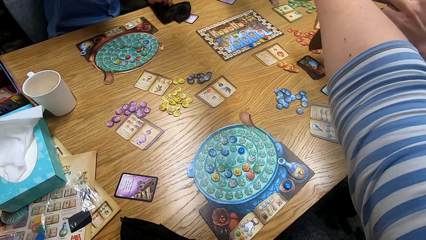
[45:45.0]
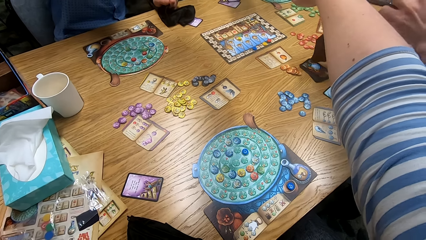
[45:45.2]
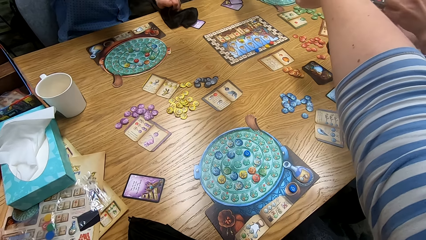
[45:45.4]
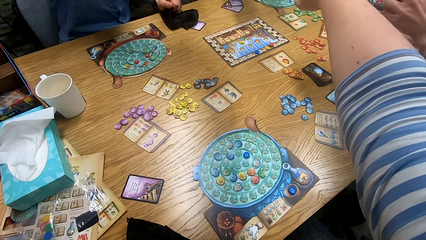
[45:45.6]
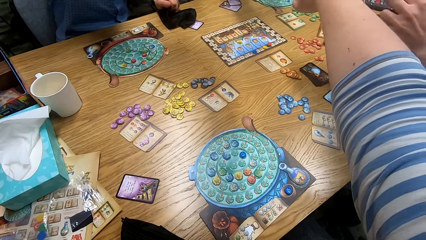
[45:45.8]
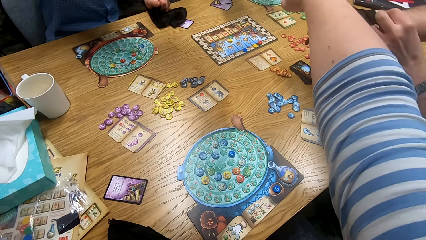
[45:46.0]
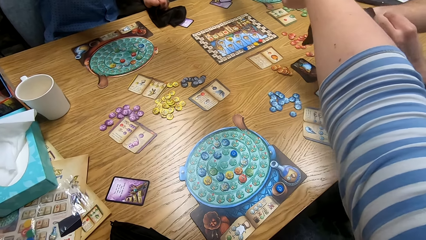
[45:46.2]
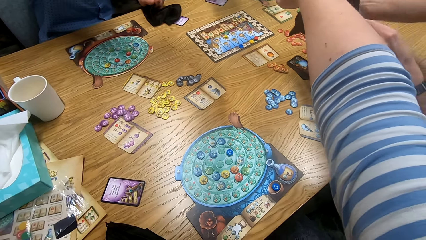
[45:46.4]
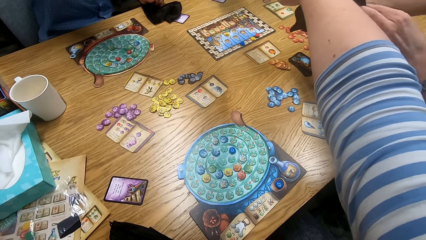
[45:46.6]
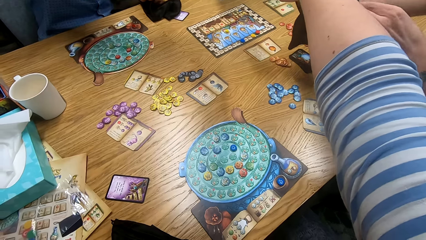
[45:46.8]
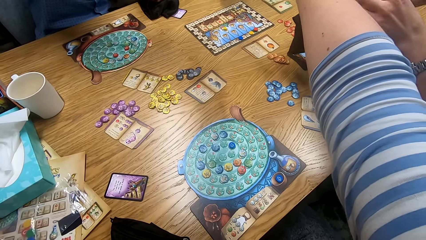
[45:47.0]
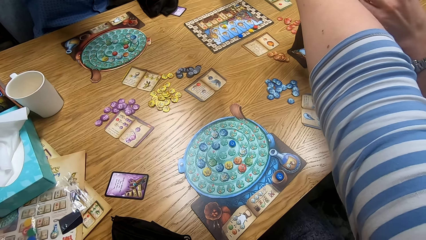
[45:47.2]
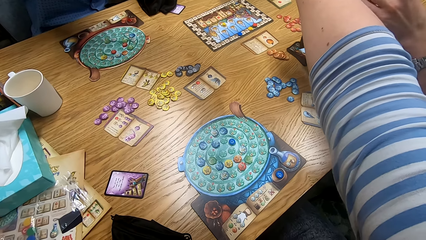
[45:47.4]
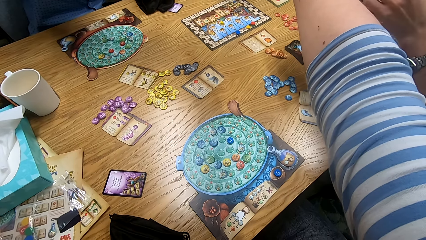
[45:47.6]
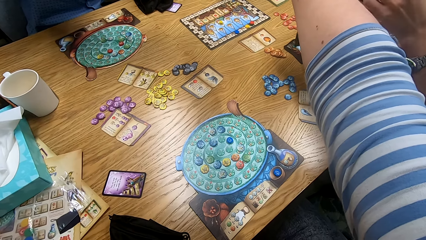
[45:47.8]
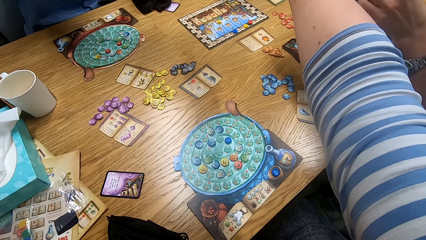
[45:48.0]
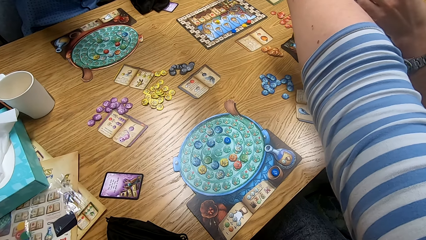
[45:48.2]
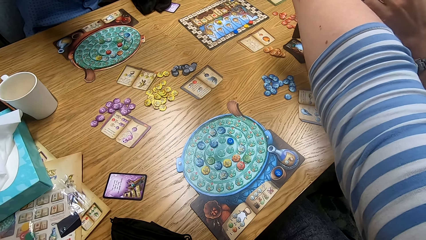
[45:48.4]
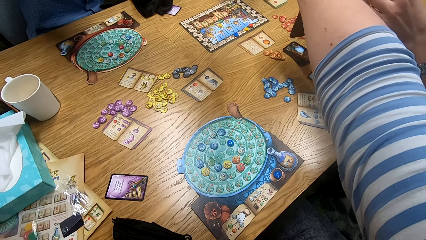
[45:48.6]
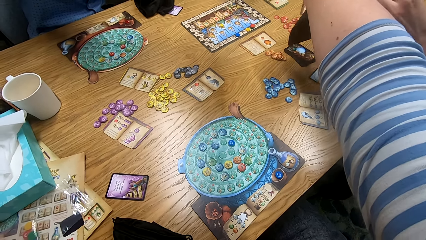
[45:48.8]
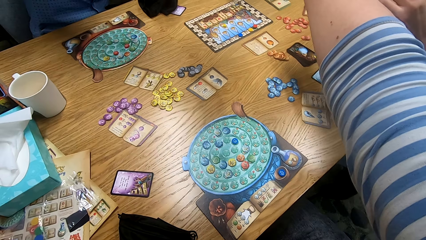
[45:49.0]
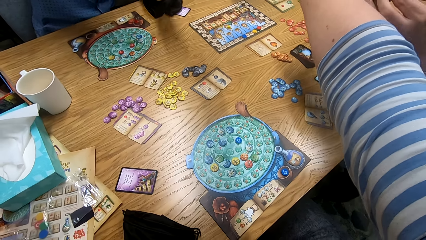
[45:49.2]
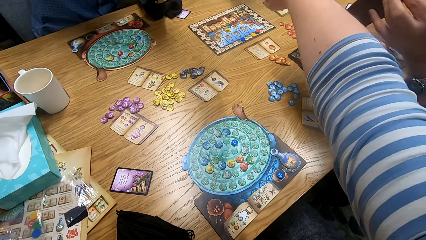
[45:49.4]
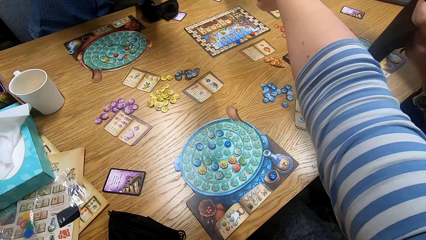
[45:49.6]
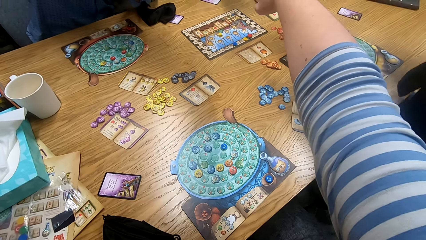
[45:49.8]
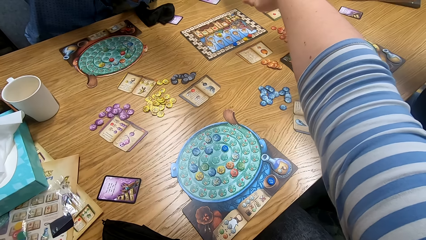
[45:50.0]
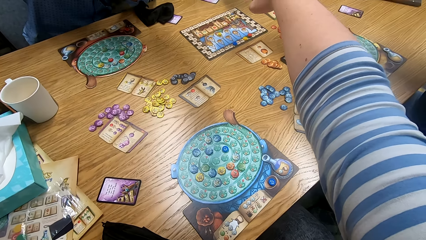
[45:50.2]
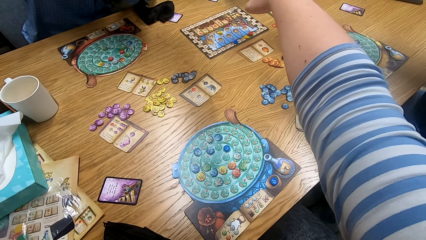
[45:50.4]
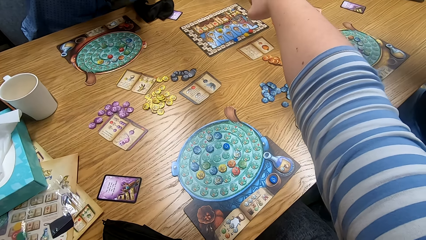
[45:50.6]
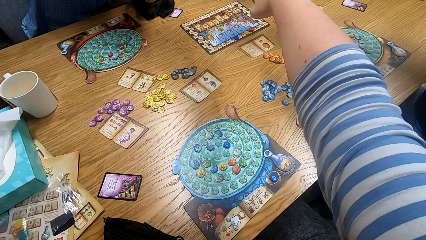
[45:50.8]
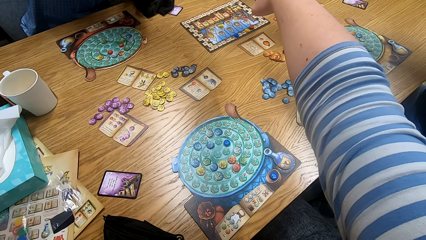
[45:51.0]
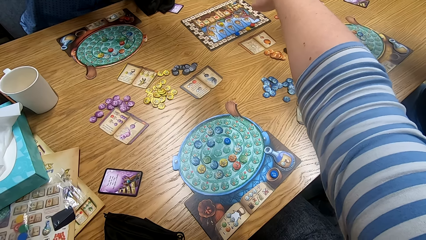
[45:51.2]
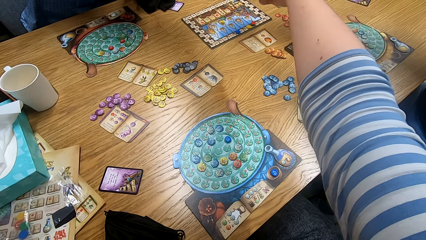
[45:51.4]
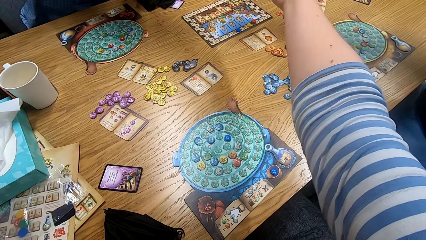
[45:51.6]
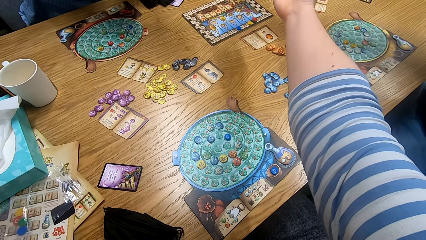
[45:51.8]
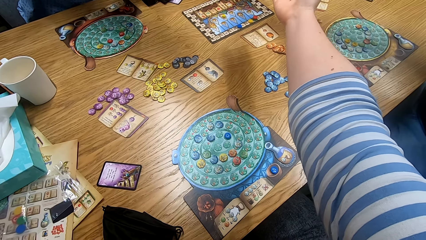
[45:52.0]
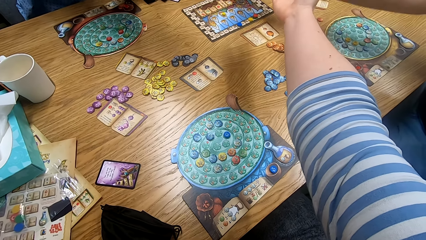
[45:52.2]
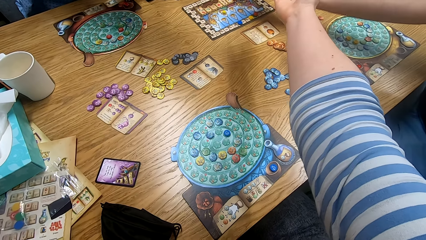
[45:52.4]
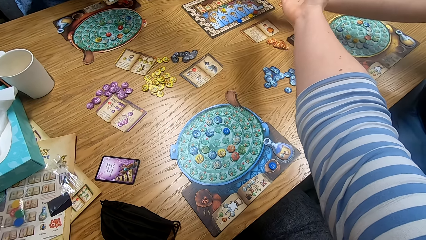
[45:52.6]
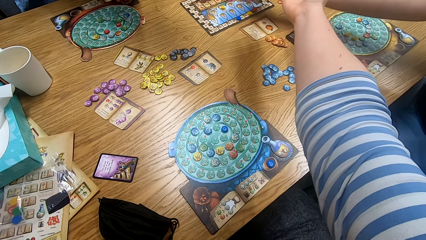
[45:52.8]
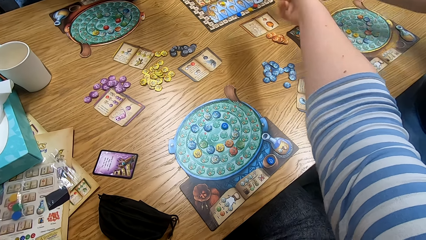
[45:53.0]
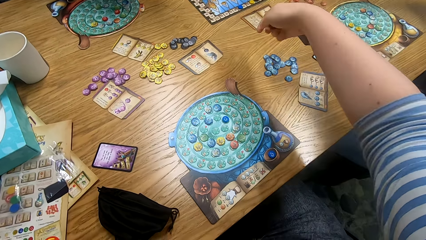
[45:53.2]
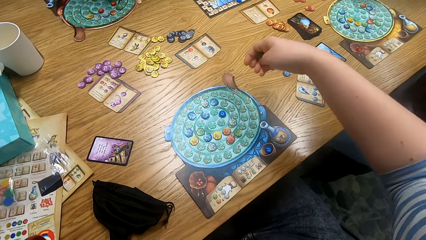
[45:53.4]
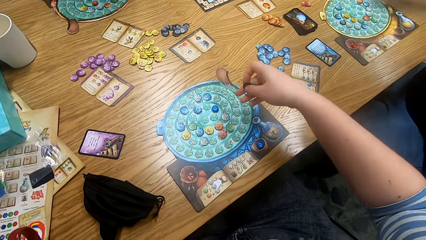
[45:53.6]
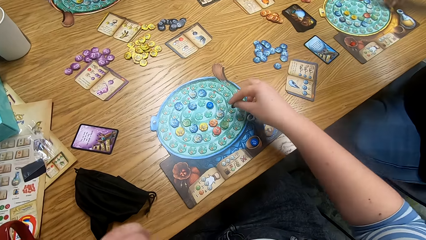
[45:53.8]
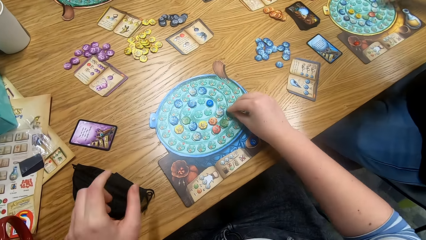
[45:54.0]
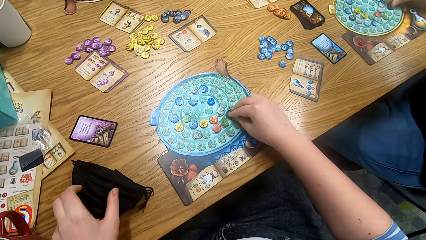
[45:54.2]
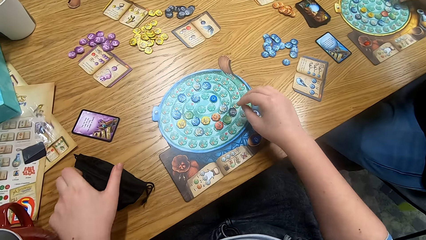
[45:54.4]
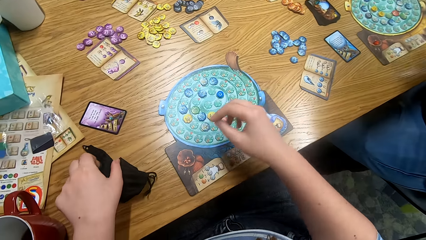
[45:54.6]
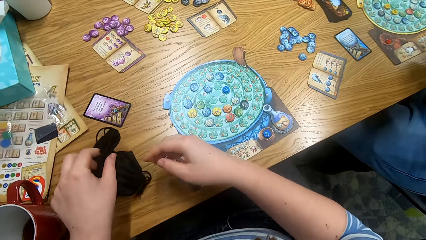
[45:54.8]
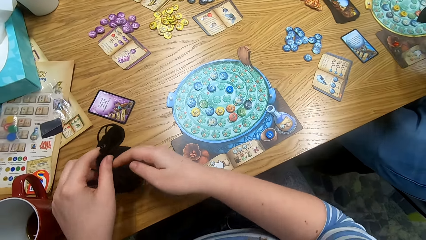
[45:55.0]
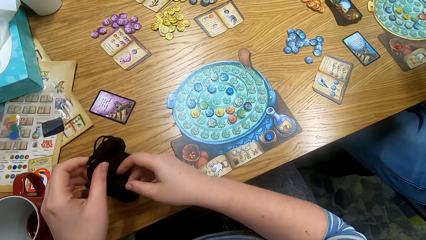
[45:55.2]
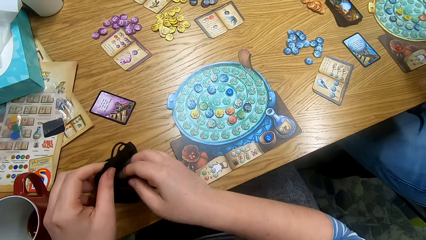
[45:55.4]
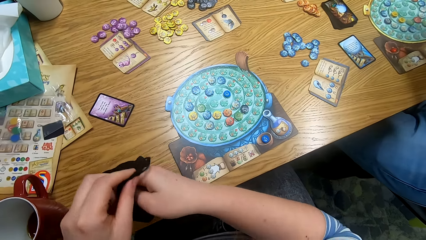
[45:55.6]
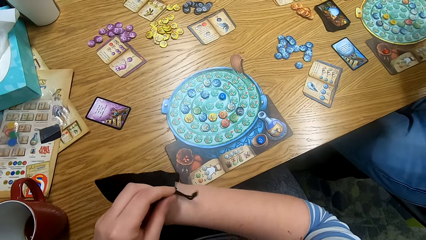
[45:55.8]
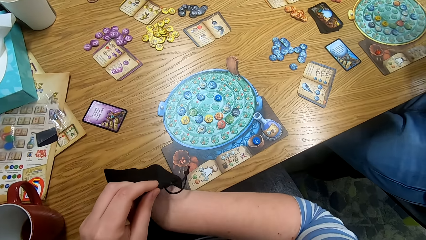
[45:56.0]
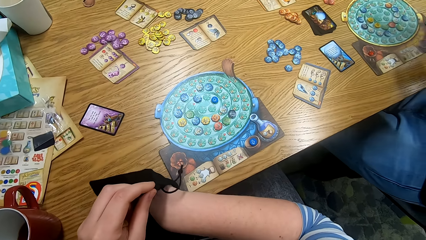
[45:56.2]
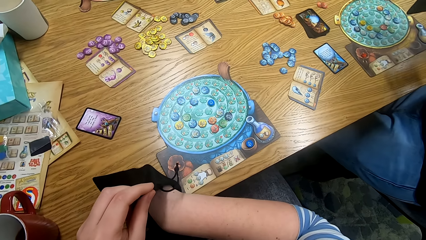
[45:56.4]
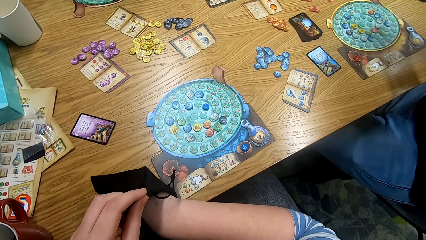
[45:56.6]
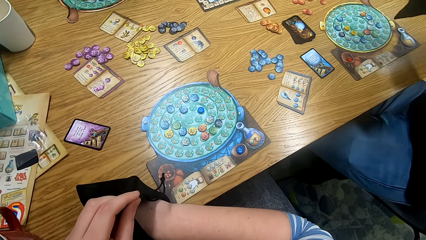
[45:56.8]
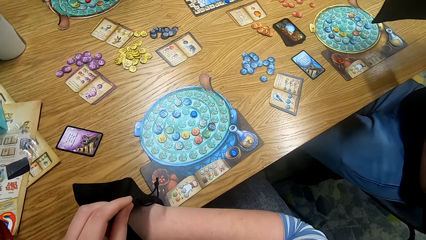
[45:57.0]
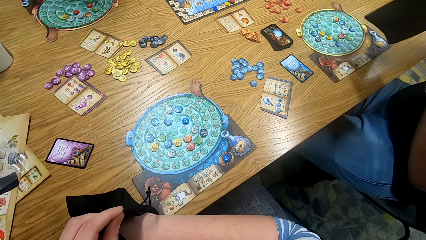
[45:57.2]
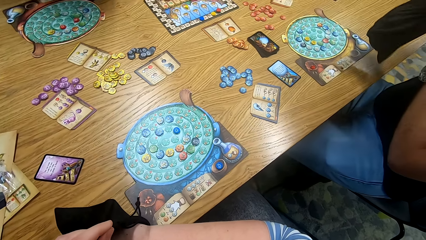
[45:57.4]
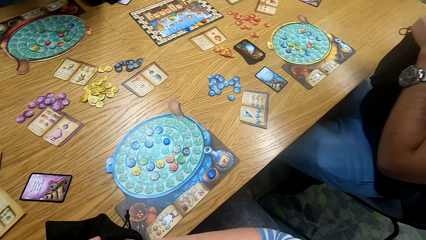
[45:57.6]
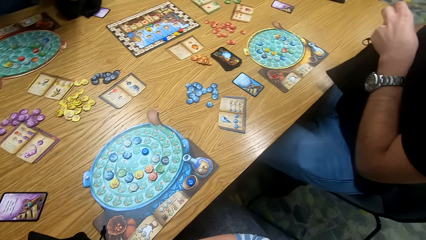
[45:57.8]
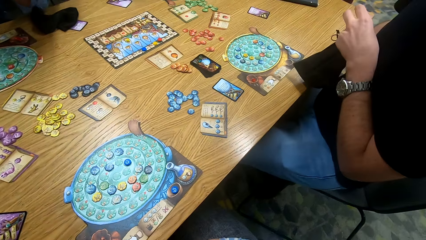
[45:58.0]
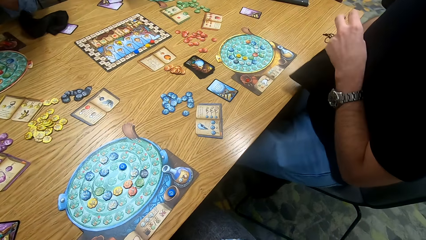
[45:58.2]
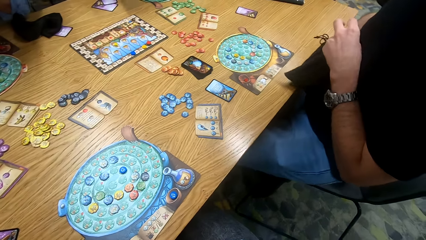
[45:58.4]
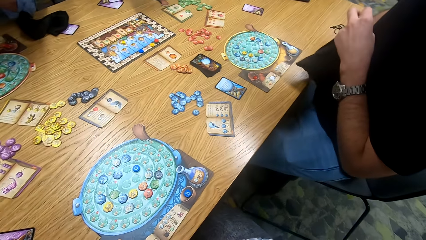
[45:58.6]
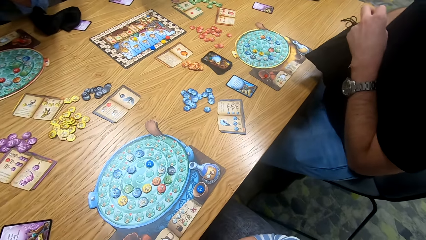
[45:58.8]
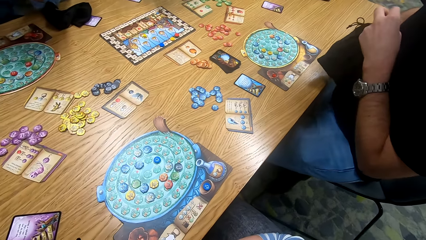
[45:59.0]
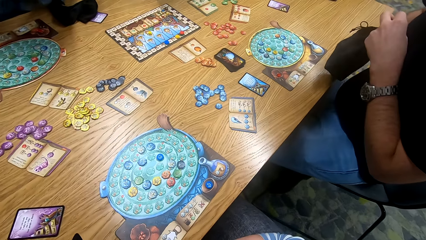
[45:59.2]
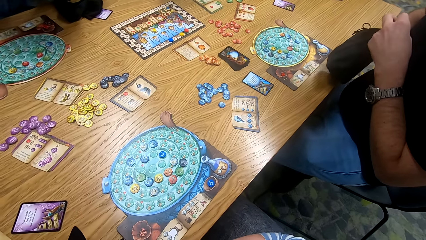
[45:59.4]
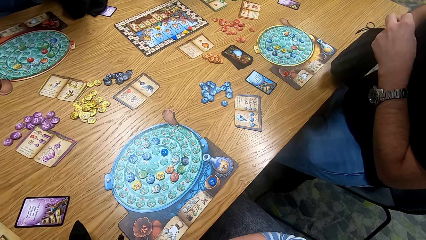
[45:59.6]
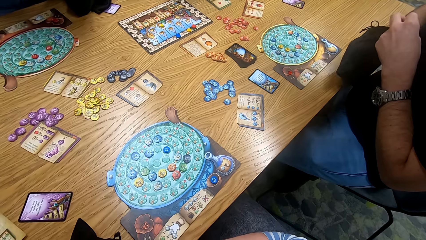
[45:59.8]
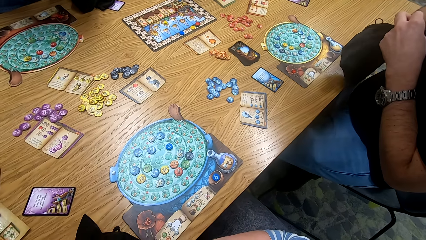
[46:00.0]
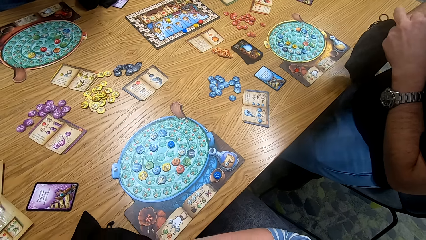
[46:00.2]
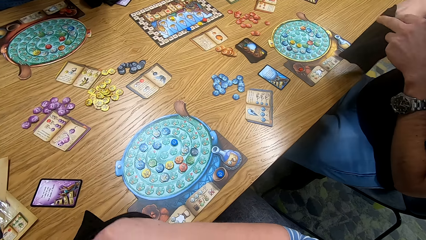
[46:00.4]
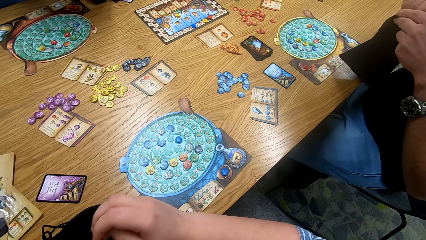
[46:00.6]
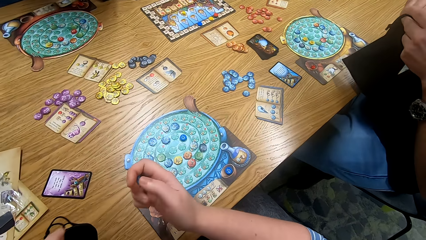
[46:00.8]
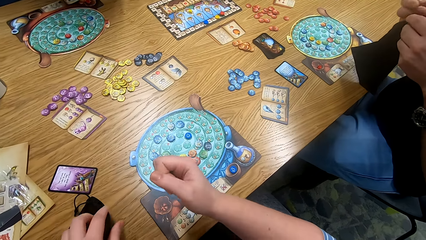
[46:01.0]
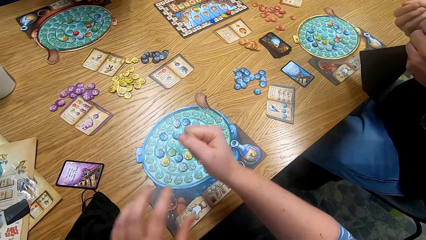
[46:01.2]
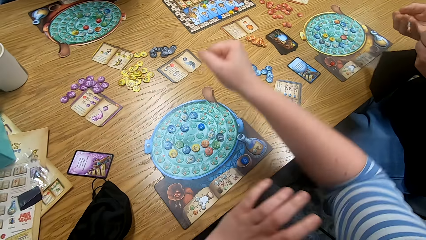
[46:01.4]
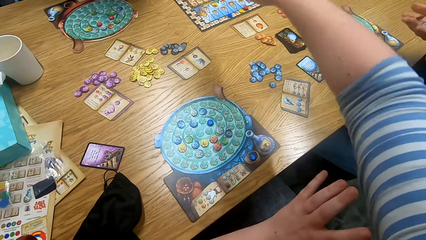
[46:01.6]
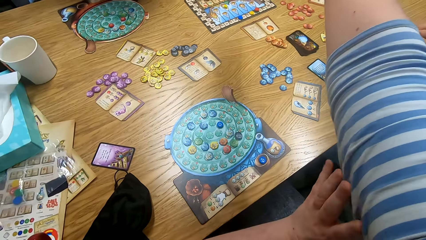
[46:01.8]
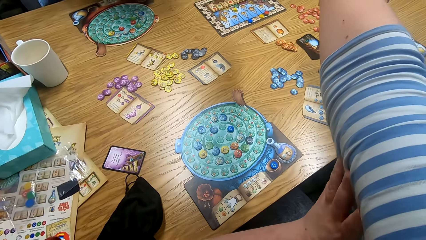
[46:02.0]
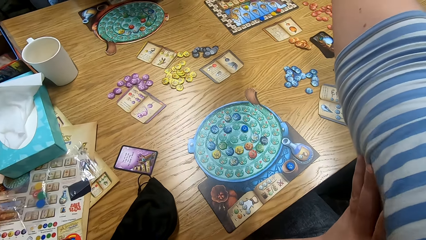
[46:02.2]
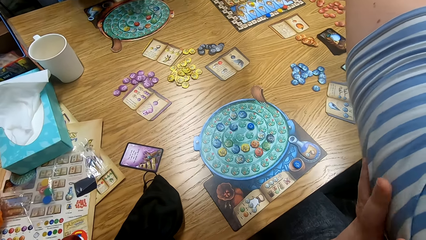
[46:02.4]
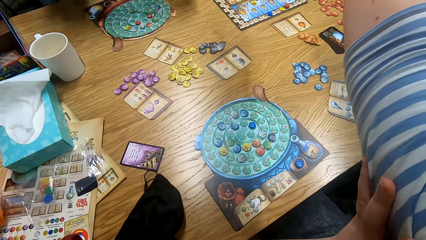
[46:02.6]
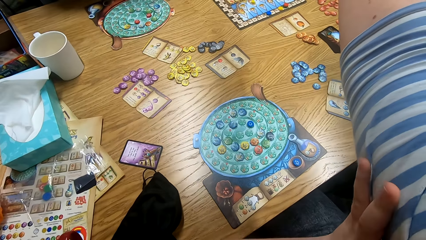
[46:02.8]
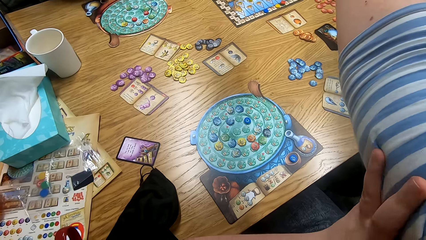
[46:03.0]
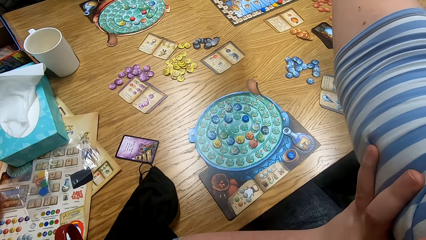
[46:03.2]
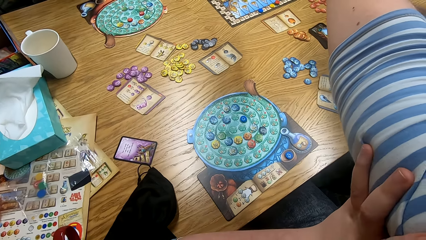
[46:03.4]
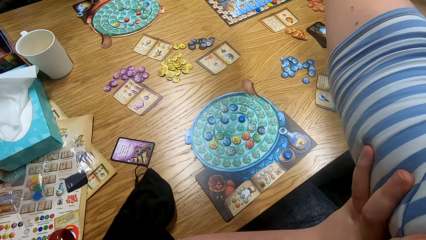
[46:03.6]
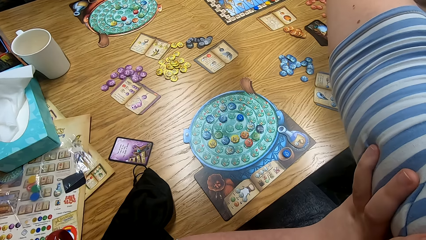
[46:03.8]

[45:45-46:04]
A man takes the token from the bag. The camera wearer unfolds the fist and shows the token in his hand. He plays something and places the token on the board. He puts the right hand in the bag and takes a token from the bag. The man puts the right hand in the bag and takes the token from the bag. The camera wearer removes the right hand from the bag. He stretches the right hand and holds his hand in the middle of the table.
